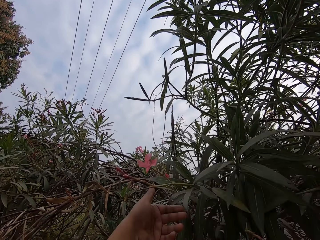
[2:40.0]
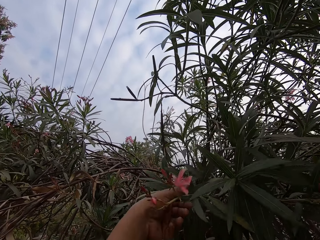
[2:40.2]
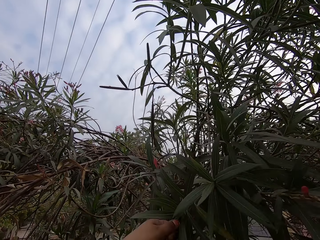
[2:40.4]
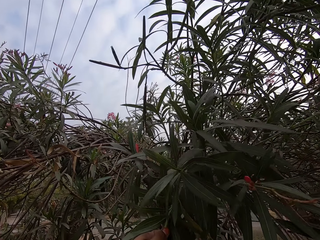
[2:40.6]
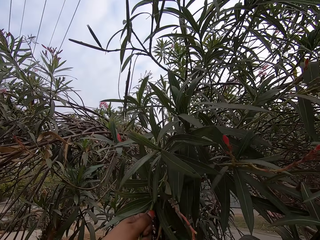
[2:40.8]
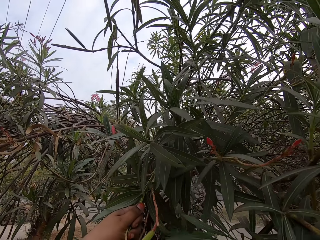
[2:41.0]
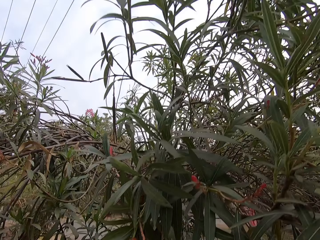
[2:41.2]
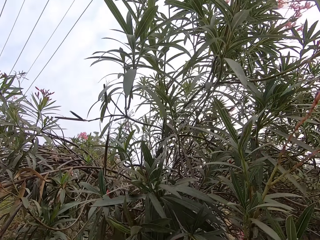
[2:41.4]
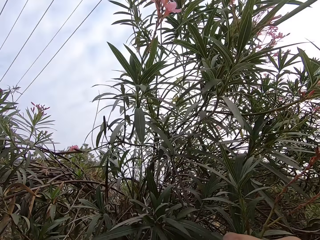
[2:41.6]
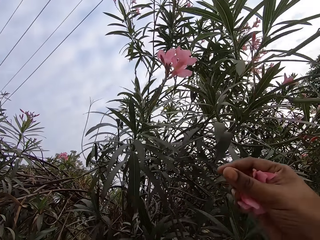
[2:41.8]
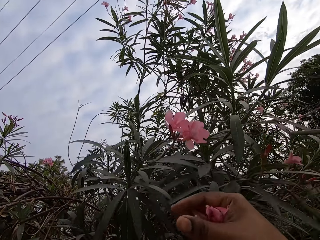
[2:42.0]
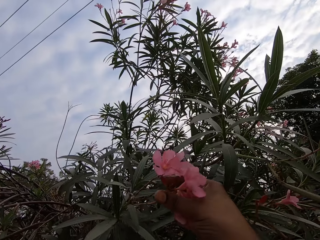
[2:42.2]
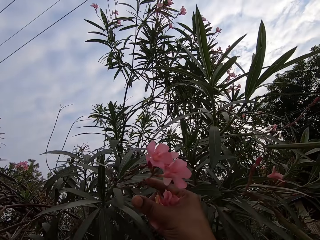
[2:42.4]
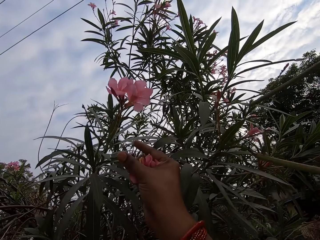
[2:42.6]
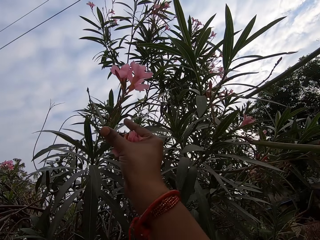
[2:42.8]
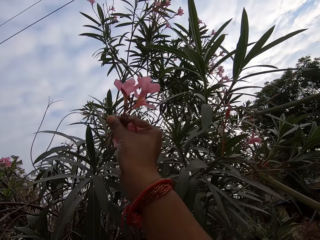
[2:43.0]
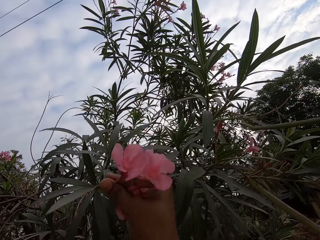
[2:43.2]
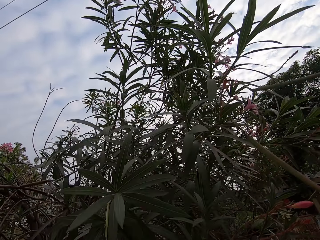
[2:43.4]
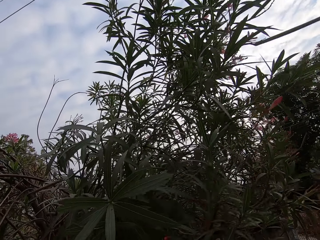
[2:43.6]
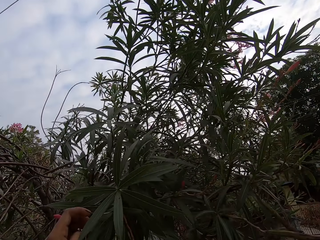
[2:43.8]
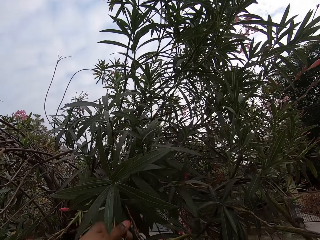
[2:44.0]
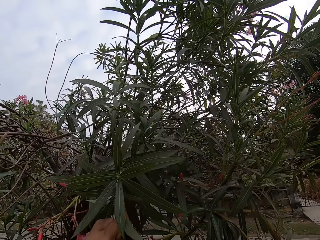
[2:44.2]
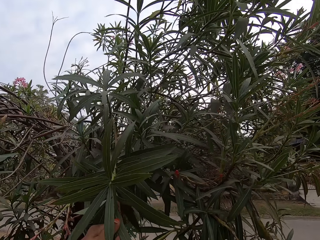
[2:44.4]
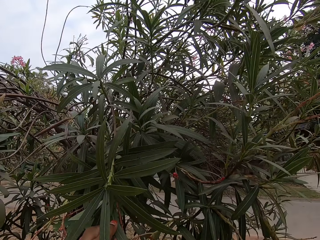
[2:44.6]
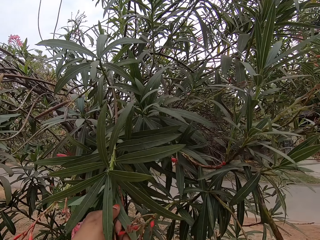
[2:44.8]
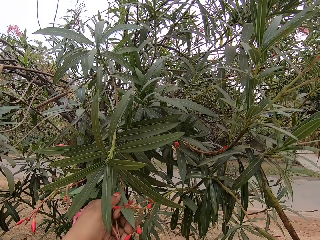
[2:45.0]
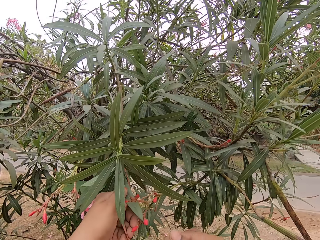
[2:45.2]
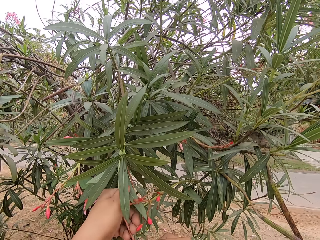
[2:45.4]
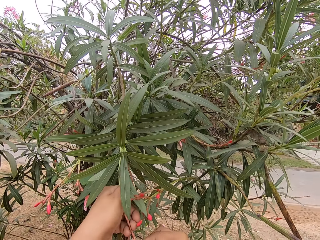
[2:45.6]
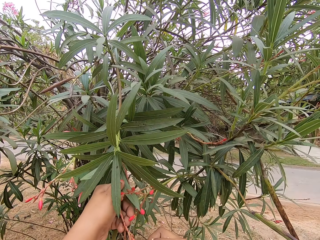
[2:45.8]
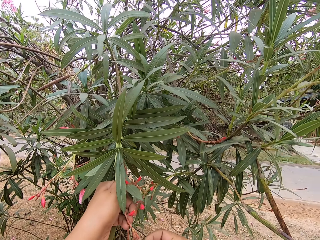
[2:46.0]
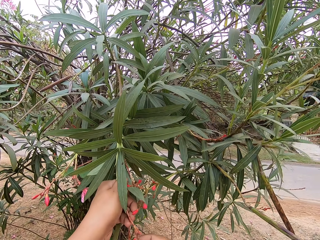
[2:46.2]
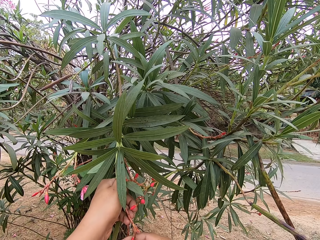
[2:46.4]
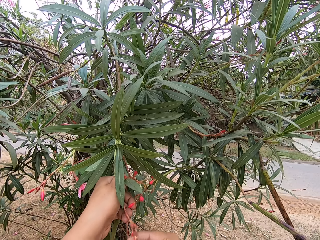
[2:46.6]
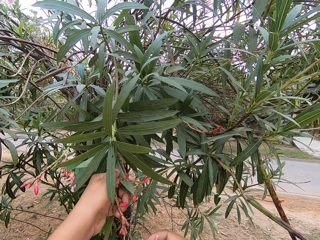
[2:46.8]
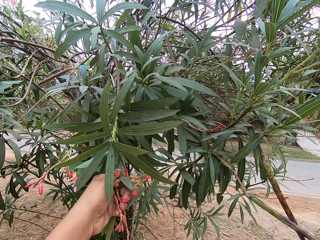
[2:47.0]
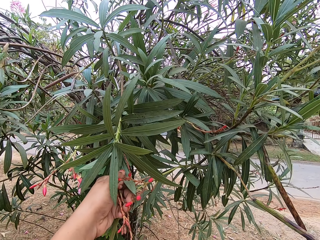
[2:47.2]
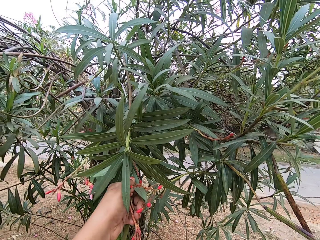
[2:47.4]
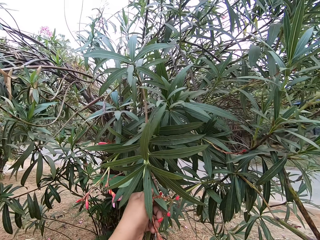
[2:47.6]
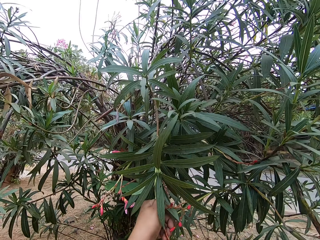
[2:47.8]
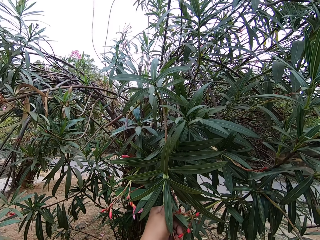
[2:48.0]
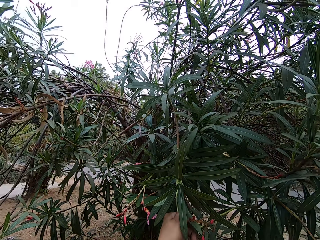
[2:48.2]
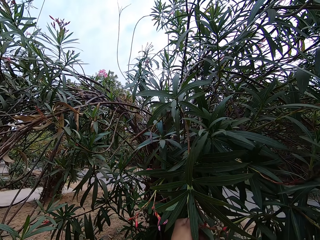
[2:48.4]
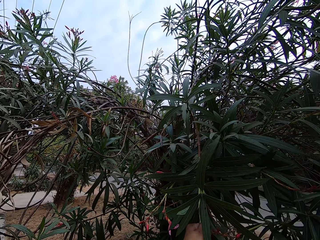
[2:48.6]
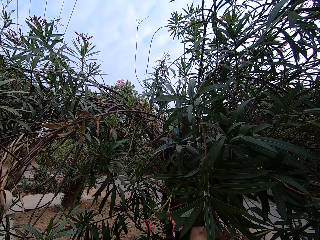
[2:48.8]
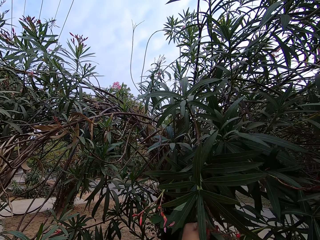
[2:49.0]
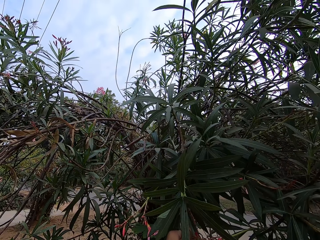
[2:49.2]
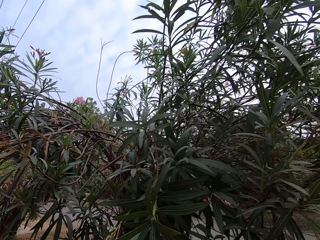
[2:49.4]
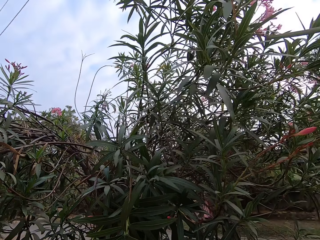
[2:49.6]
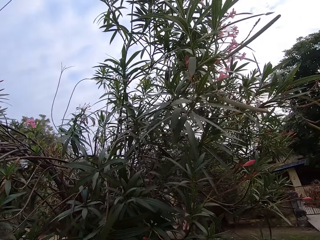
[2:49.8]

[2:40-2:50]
The camera wearer pulls a tree branch. They pluck flowers on a tree. They cut the flowers.

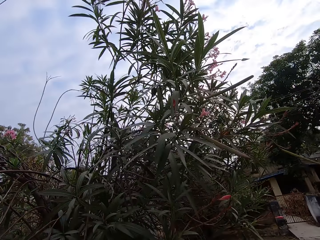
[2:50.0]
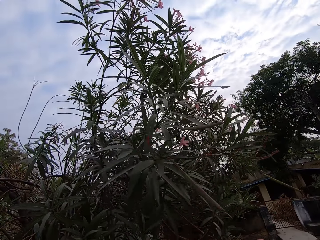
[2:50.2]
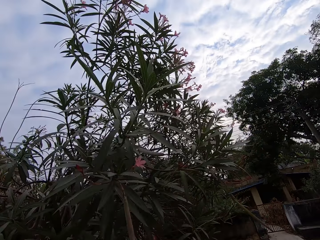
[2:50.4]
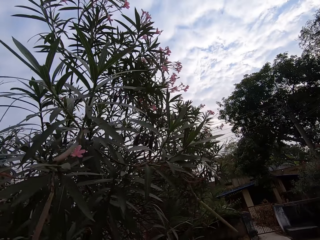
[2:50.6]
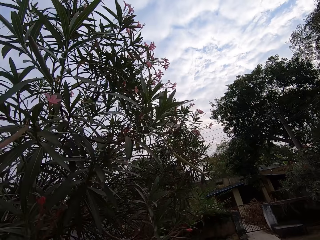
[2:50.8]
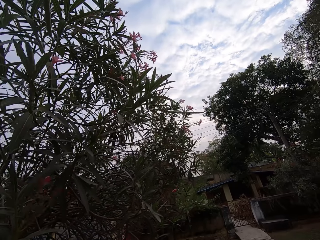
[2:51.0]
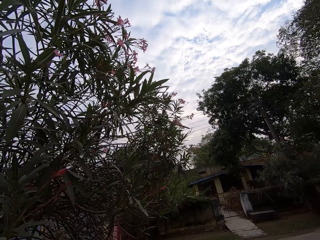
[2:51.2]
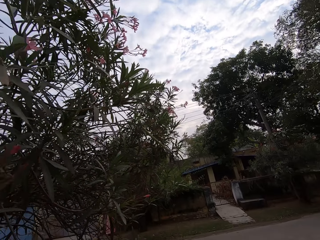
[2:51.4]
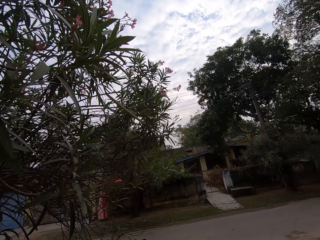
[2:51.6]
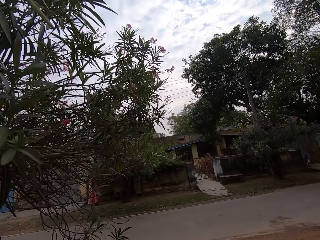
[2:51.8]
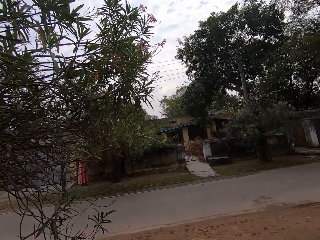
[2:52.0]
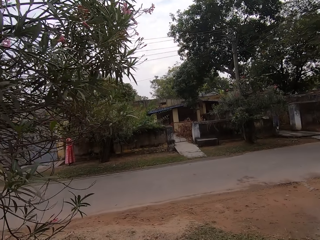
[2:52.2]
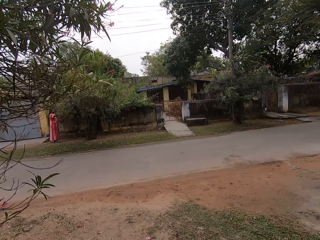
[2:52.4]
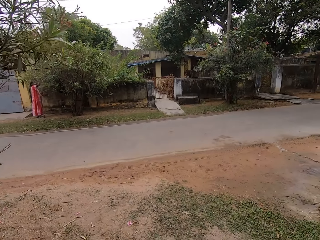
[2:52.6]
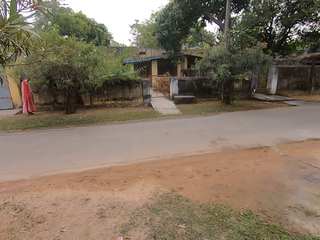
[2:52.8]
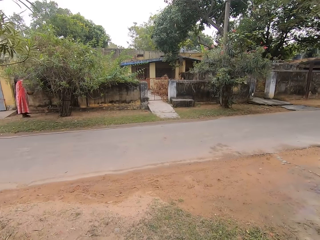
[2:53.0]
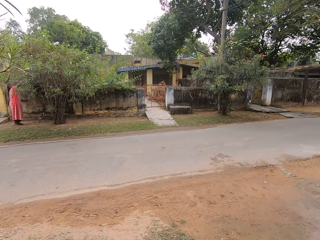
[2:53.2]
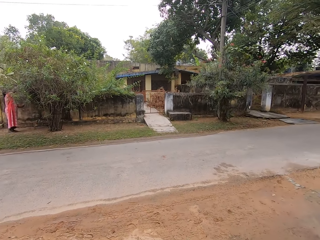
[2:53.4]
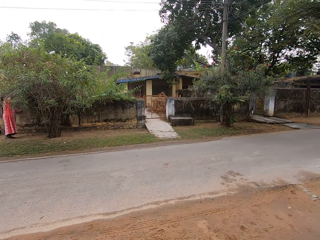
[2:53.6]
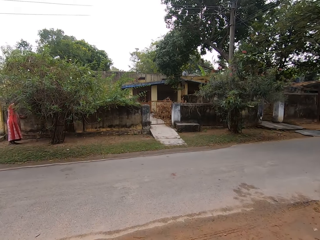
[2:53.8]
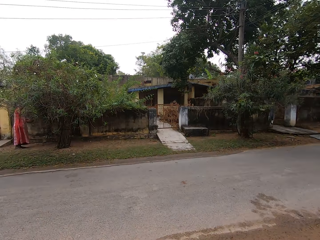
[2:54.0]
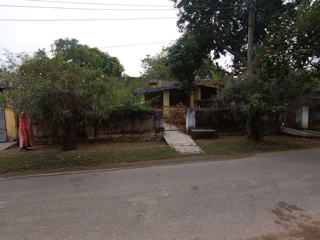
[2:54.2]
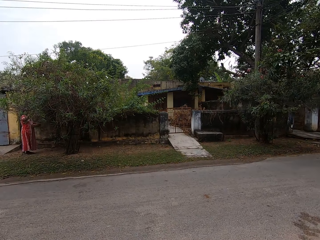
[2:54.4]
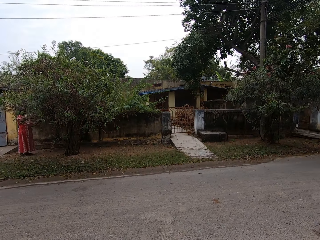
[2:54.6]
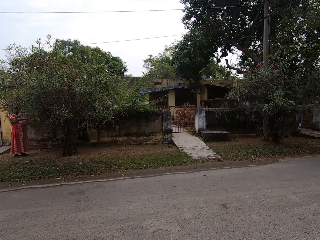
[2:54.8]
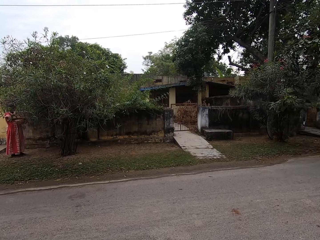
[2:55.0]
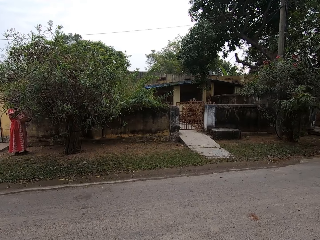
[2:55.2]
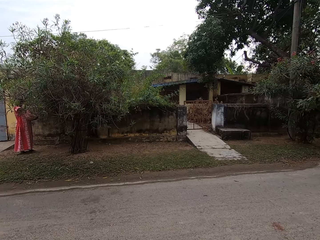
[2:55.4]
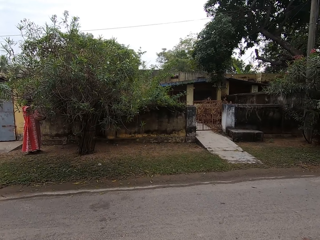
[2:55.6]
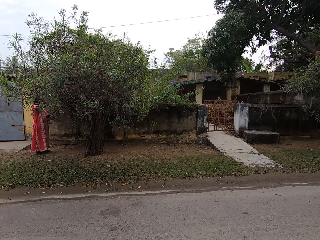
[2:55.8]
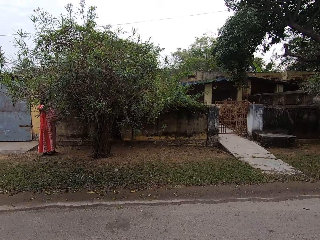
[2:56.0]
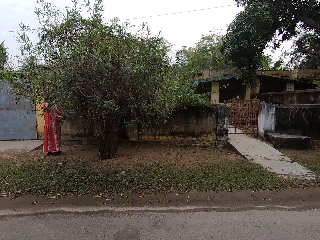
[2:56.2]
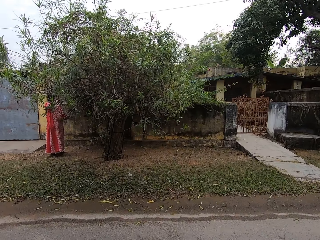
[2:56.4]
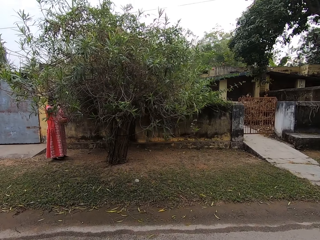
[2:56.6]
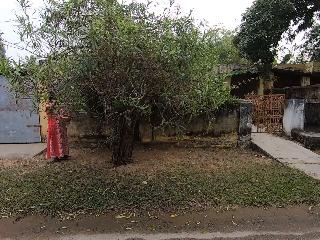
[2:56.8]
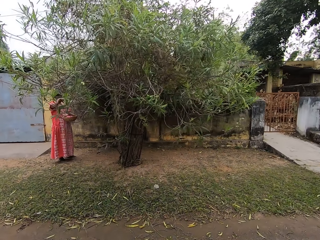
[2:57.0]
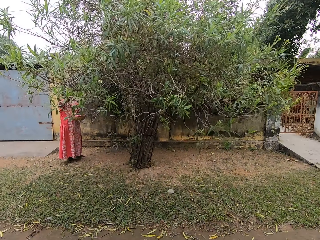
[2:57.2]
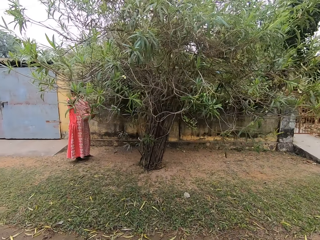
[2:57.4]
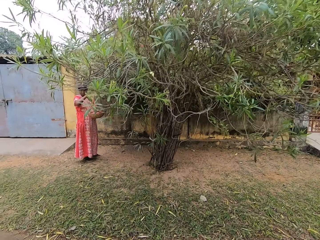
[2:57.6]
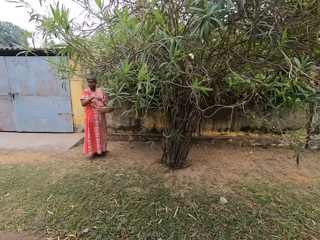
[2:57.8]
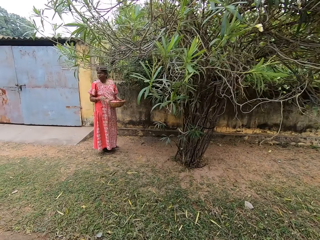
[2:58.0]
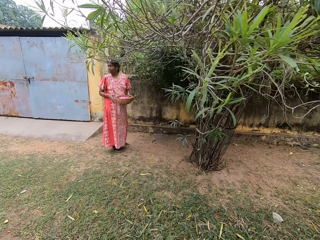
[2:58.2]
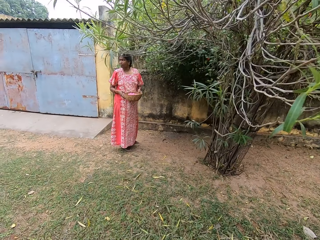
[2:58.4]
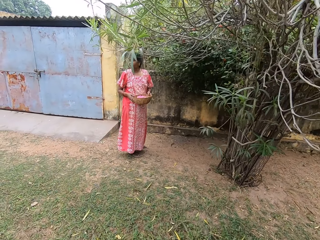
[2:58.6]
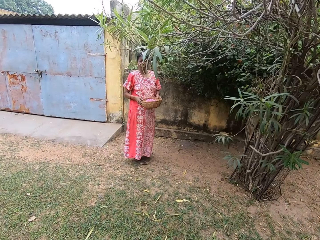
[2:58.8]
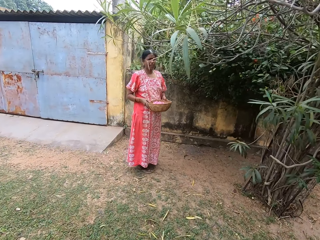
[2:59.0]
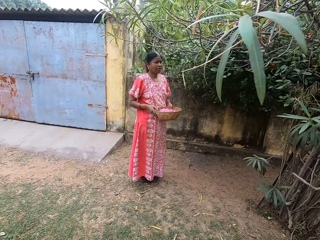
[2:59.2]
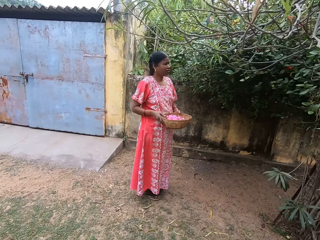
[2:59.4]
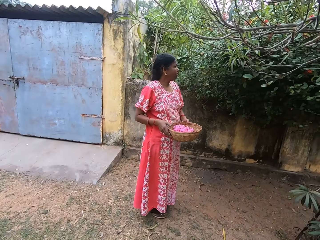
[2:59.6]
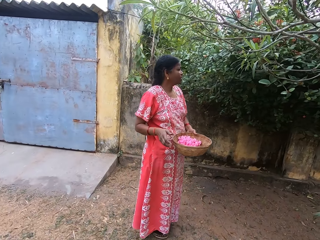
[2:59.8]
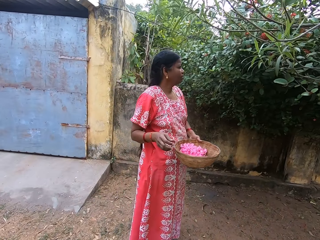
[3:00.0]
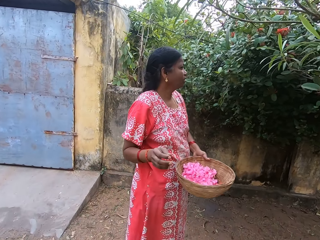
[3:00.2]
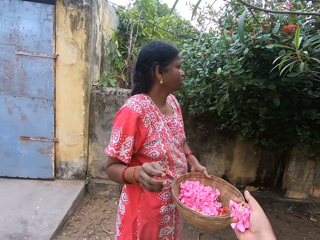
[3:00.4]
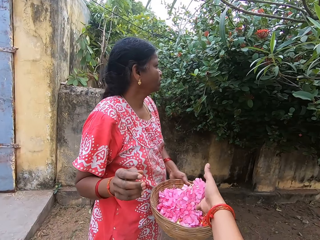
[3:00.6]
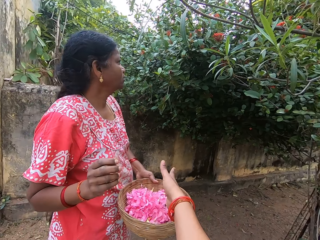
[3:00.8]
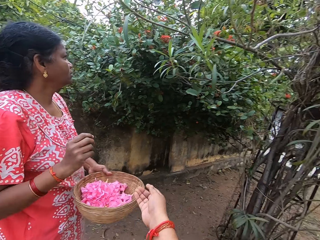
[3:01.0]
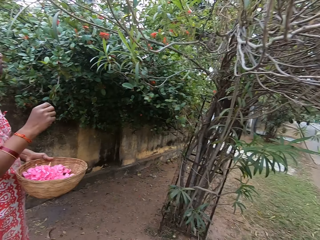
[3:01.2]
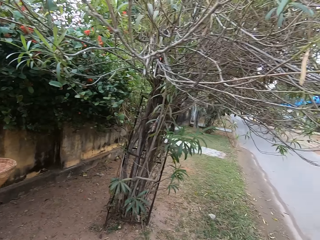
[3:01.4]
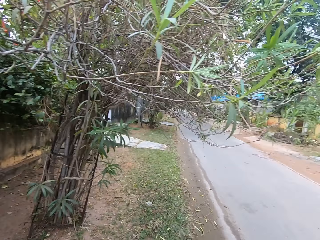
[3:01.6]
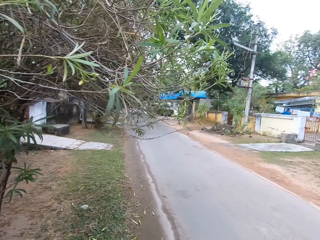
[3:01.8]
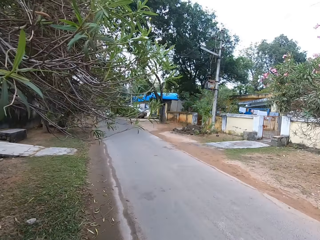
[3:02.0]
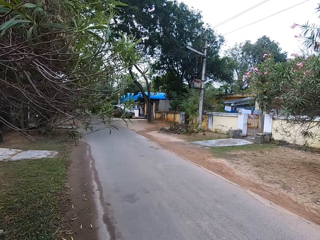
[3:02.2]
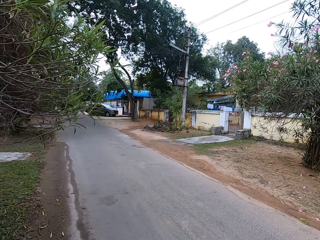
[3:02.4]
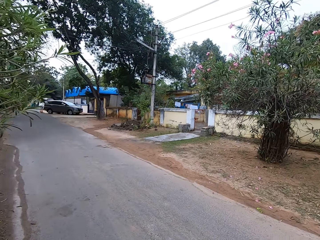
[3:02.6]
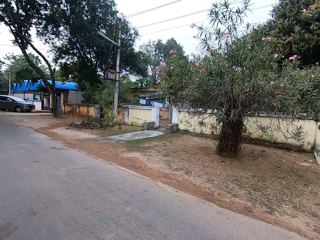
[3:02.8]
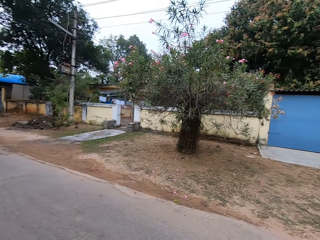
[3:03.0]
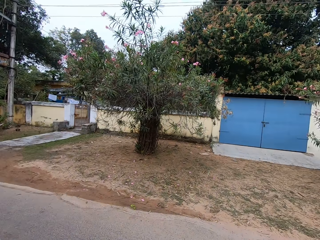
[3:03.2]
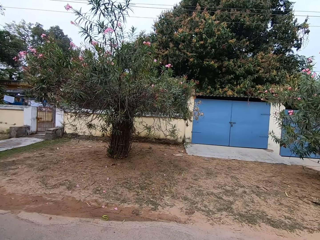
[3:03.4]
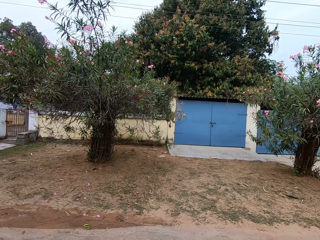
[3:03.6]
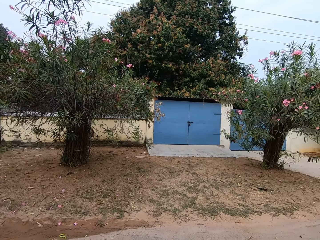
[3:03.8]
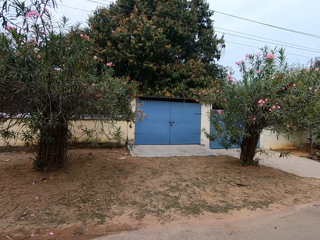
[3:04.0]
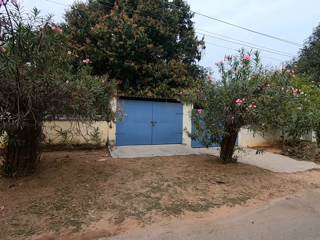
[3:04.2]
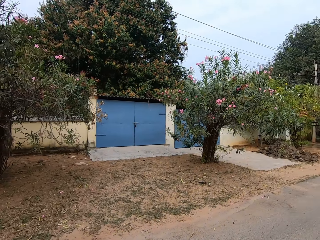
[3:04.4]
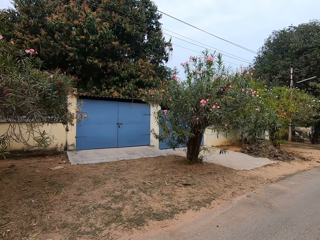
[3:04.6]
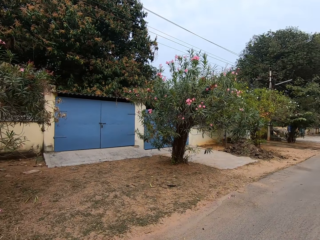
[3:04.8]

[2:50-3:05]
The camera wearer walks along the road to the other side. They put flowers on a basket held by a woman. The camera wearer walks around the road to the other side.
